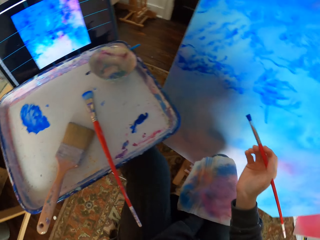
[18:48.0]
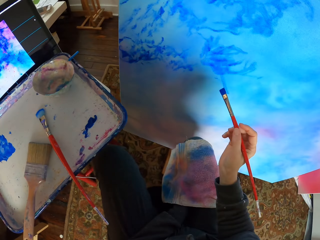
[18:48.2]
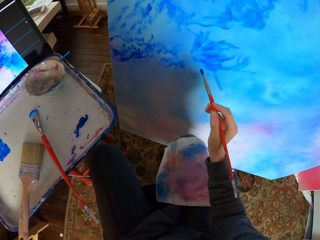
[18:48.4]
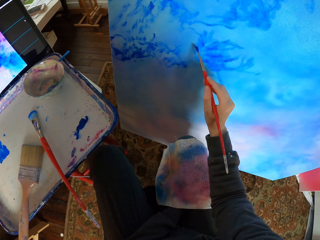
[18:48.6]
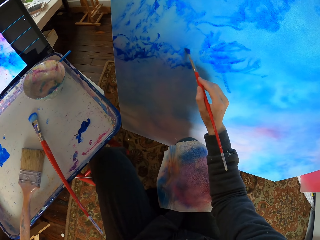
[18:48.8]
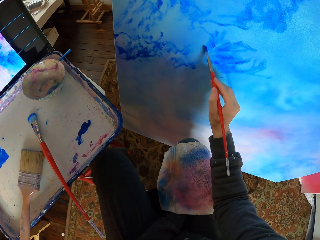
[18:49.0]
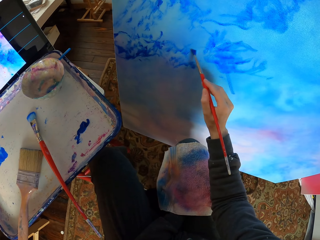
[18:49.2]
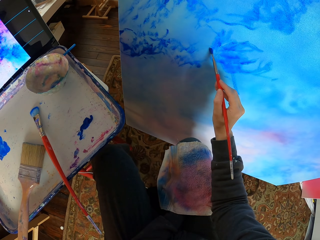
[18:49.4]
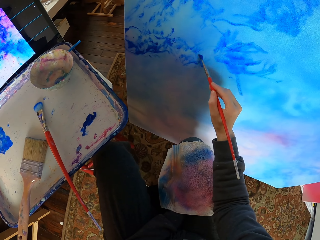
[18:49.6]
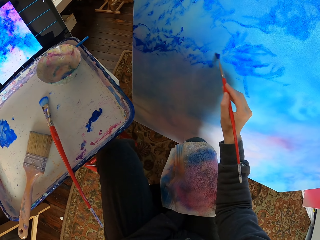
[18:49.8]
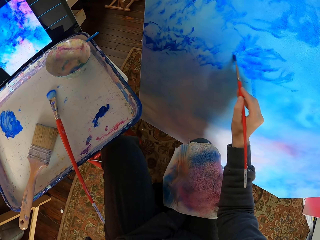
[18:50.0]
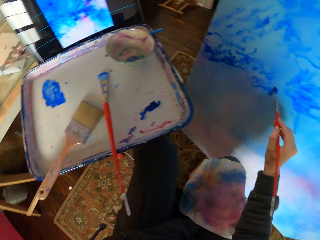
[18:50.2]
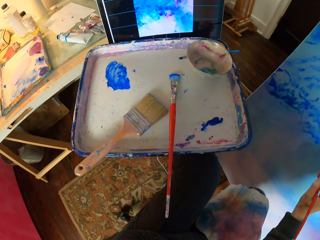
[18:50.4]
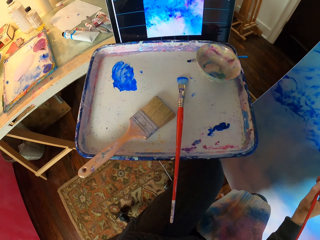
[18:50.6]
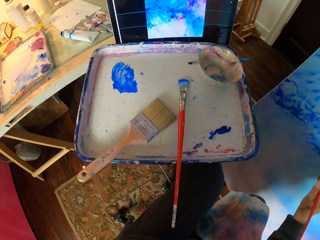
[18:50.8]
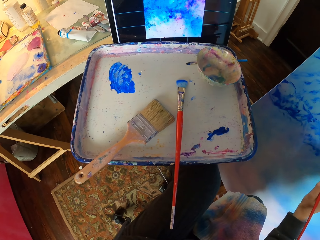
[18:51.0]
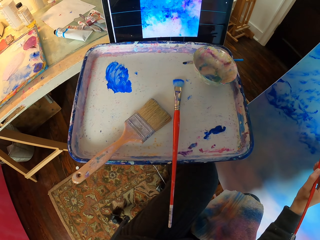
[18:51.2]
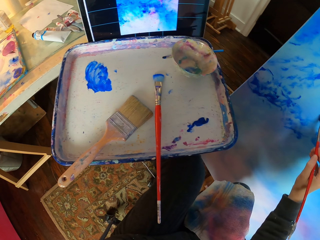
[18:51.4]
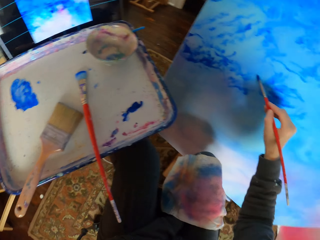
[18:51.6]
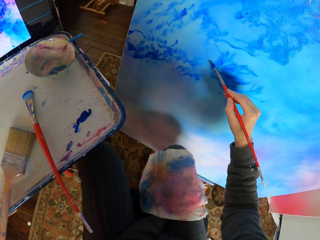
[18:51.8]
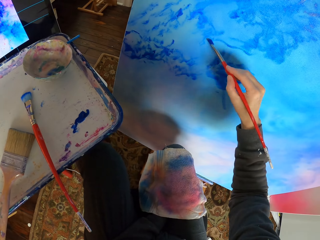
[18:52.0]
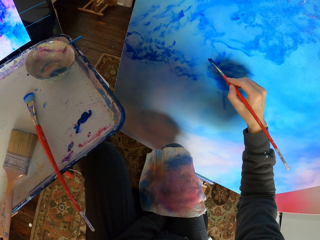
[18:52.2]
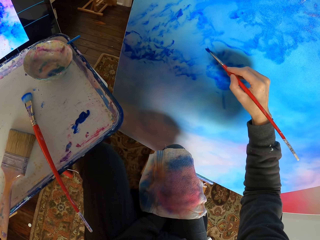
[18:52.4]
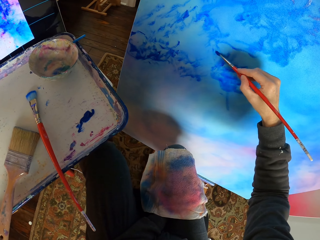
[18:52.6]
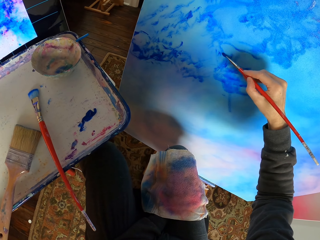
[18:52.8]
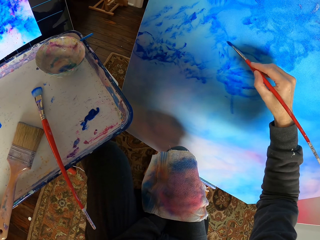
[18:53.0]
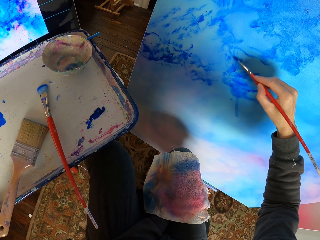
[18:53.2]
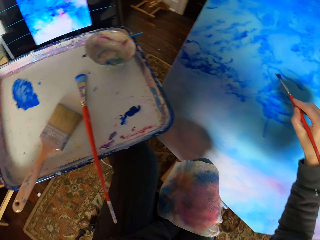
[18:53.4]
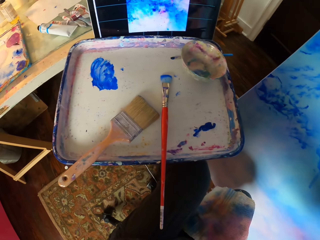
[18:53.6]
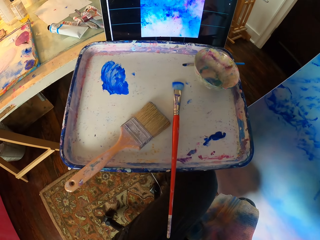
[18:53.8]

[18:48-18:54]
The camera wearer paints art with the brush.

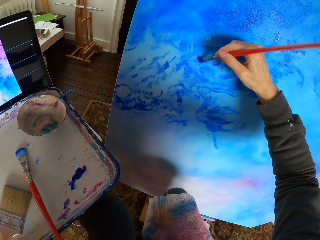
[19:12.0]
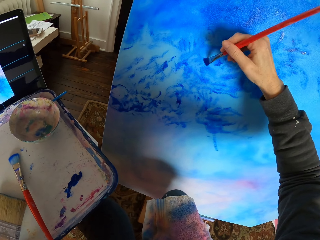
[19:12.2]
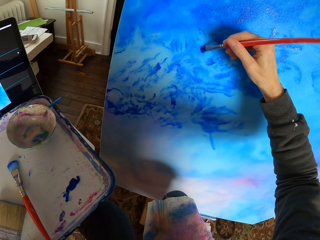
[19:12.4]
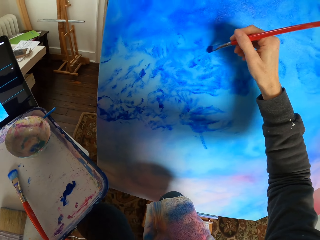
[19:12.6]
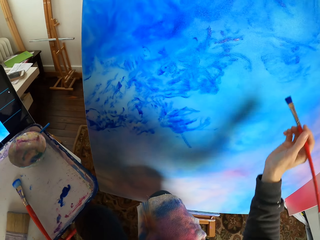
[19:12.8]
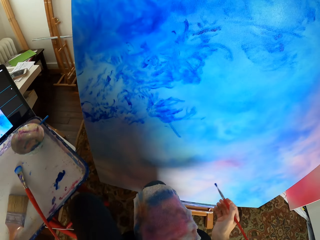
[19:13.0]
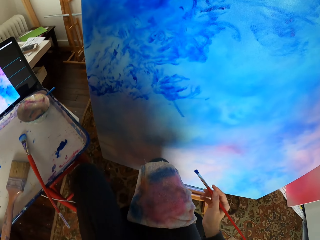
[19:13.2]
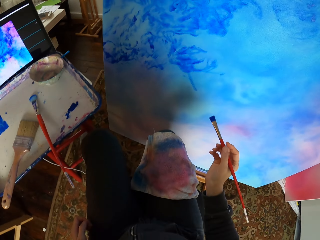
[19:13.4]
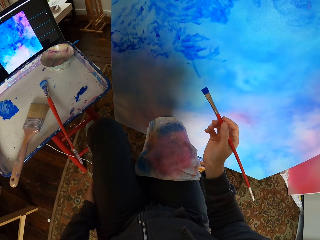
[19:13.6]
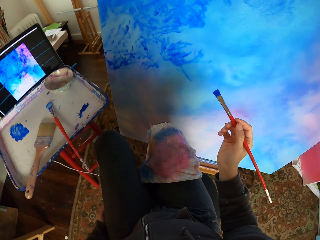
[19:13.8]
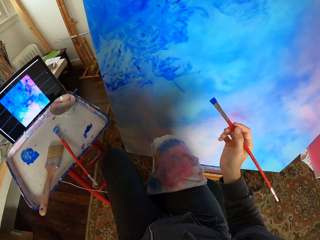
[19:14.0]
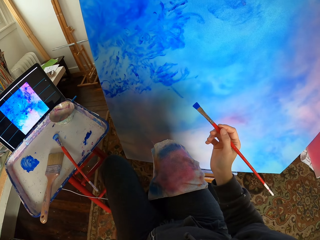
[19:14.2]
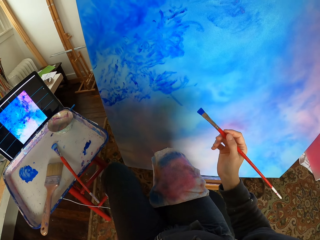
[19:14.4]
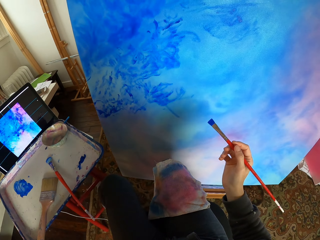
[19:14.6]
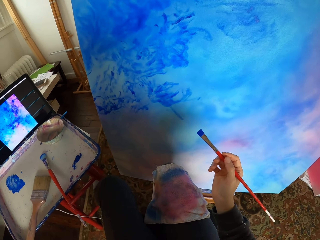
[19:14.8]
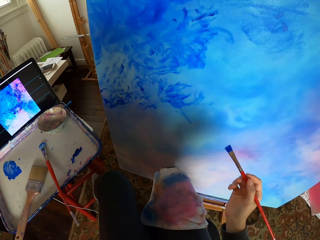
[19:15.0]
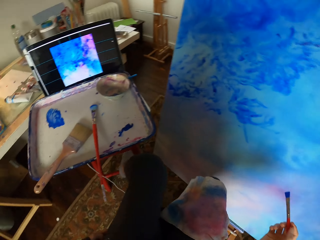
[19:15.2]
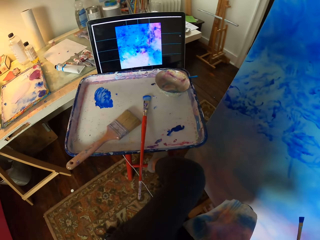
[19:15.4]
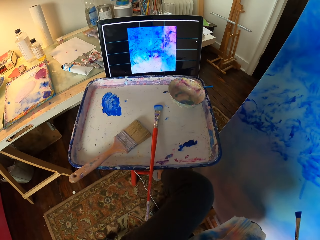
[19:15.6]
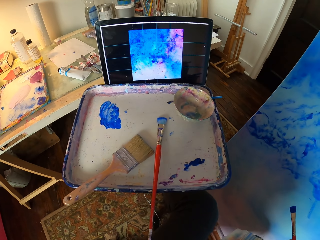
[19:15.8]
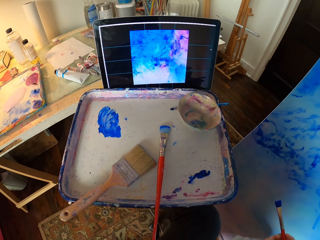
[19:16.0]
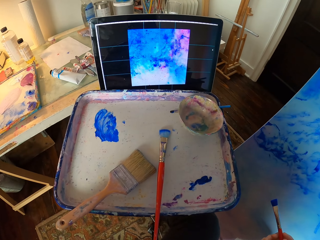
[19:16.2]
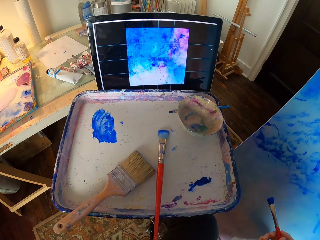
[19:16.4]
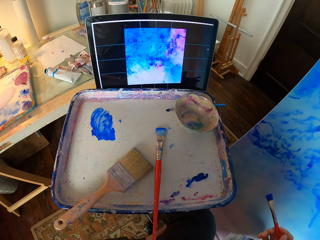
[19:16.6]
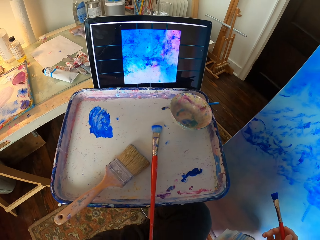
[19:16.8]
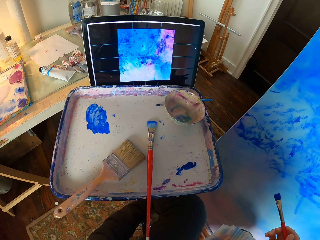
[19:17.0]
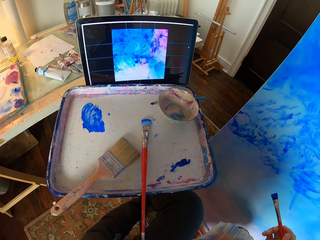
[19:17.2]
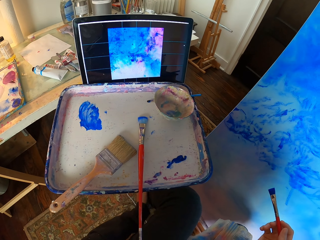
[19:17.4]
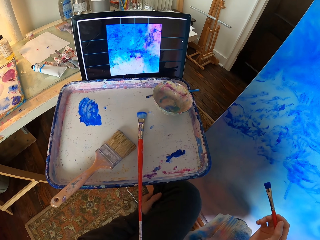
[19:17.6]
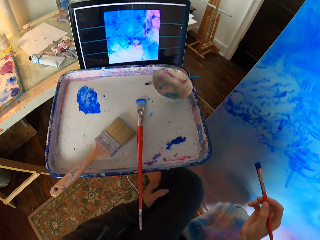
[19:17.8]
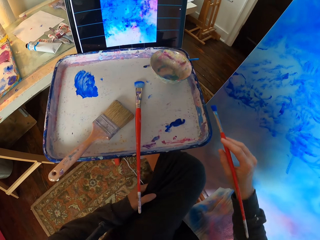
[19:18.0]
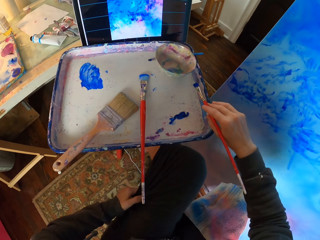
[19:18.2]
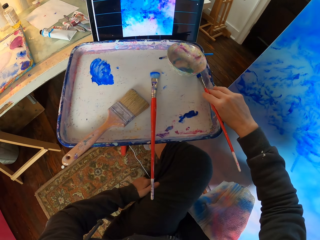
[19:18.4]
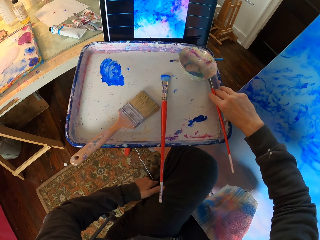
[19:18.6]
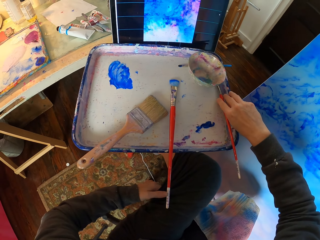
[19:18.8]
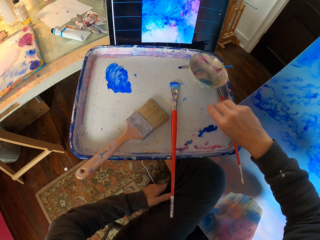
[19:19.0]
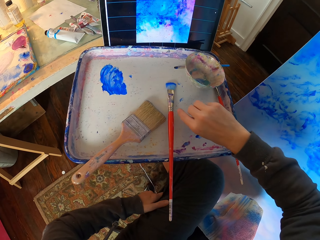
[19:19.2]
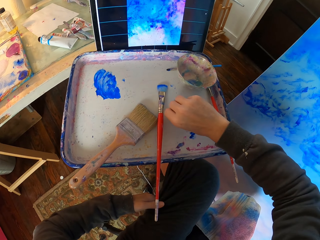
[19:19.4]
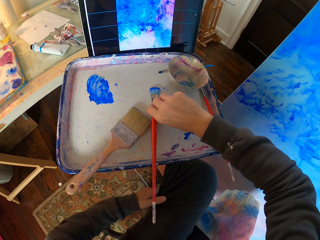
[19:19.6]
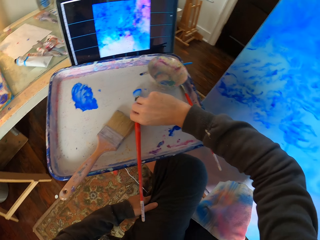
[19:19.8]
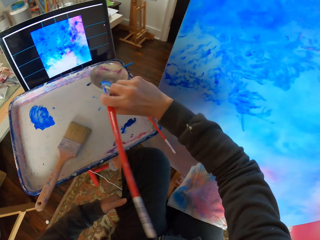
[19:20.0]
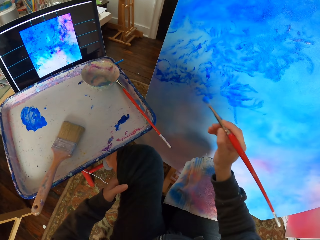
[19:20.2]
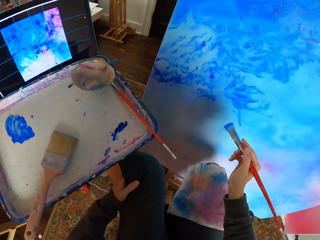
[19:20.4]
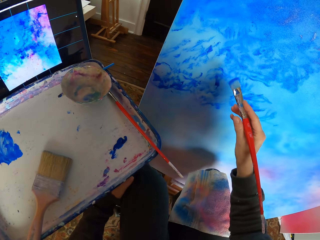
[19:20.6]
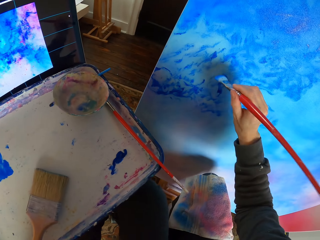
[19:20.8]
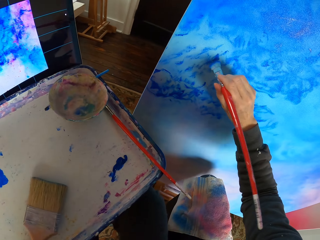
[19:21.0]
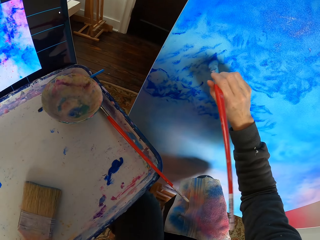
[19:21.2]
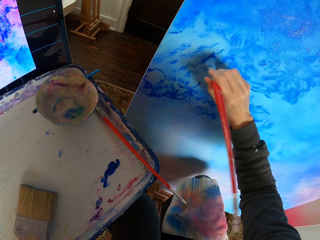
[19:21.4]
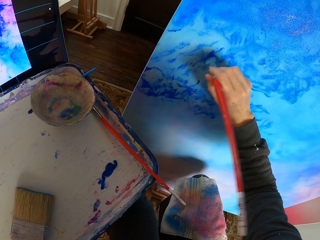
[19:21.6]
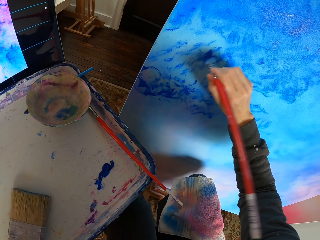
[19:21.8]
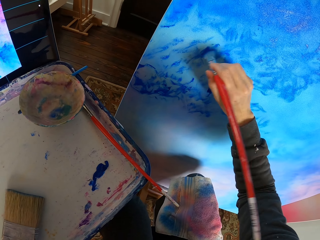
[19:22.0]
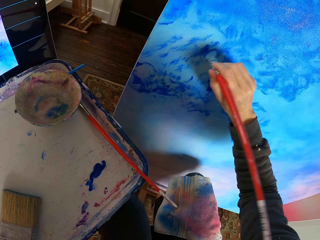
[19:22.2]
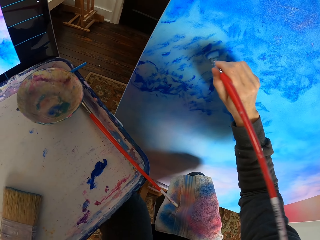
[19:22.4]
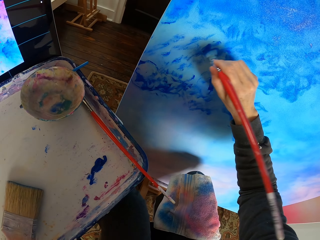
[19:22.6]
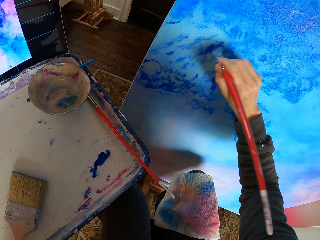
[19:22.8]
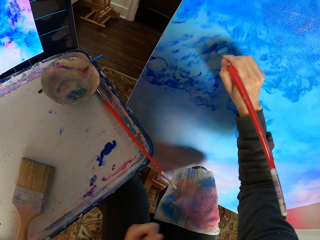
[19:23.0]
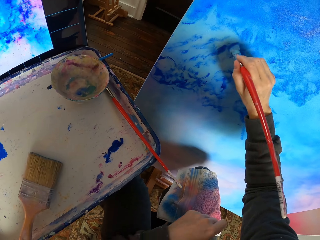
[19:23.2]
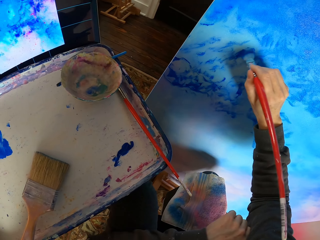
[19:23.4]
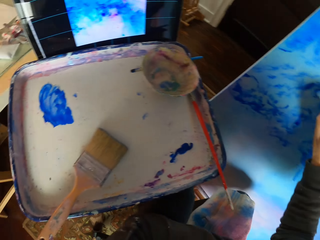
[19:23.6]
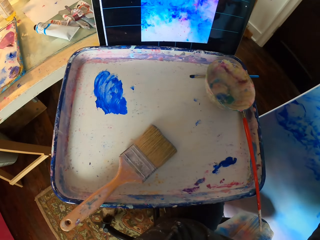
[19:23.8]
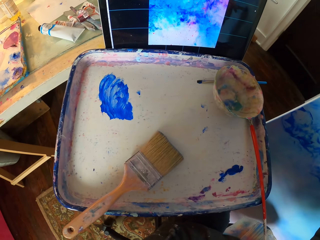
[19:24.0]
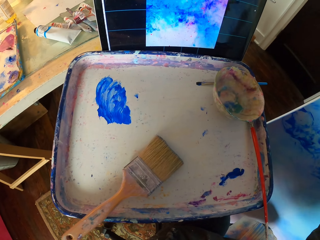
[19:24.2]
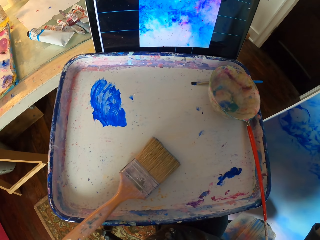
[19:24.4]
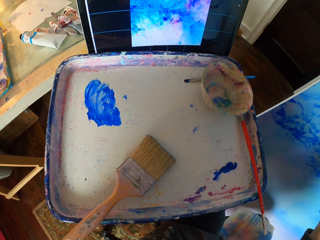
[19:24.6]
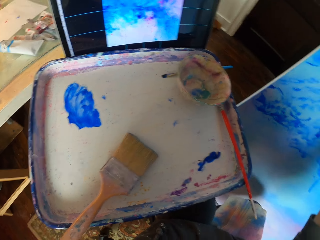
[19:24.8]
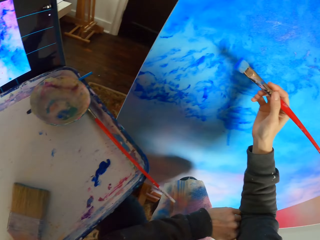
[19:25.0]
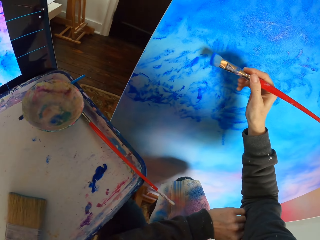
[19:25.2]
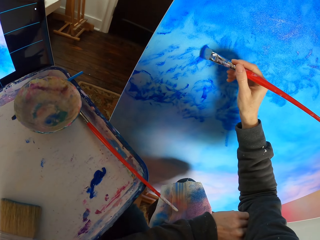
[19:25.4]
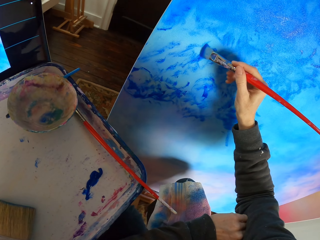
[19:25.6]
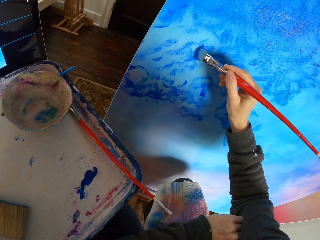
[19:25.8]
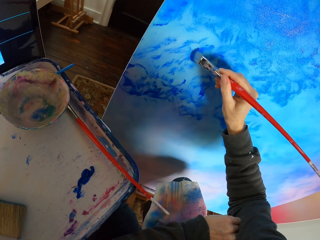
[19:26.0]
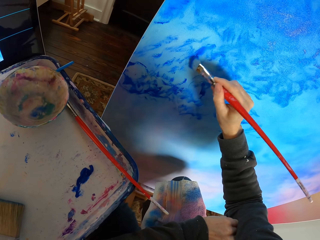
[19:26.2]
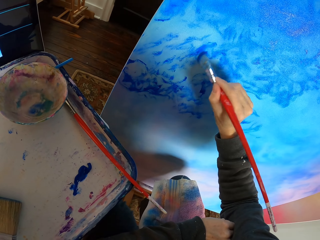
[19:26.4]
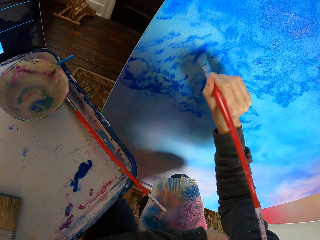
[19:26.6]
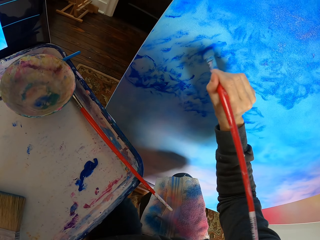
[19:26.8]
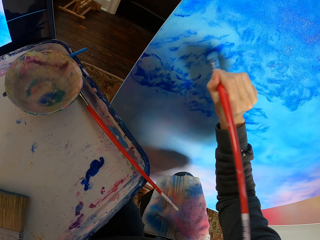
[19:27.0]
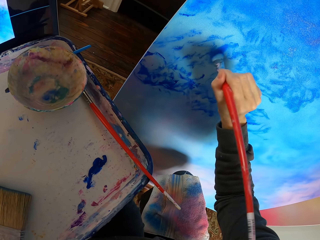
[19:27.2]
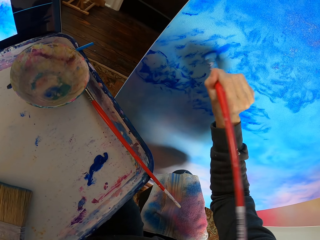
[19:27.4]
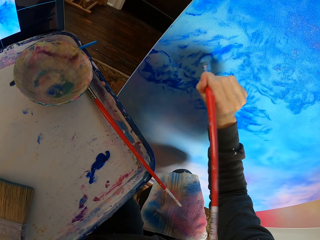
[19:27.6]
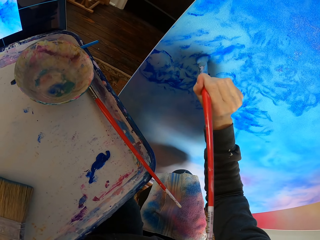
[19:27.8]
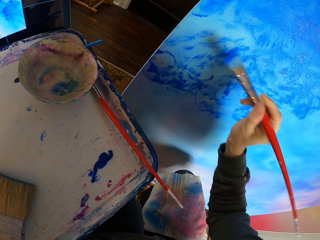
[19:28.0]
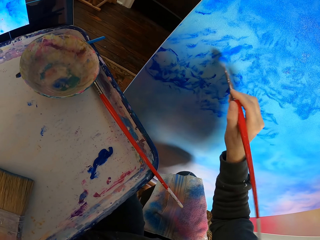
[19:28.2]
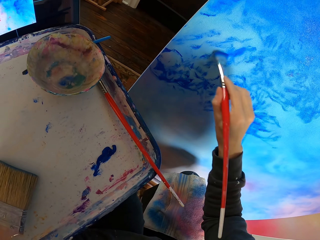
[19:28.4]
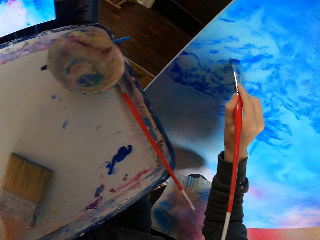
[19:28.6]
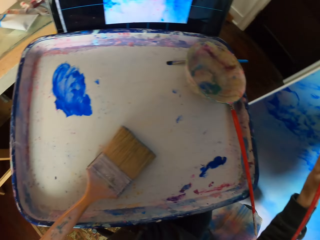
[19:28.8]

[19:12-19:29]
The camera wearer looks at the art. They look at the screen. They put the brush on the tray. They pick up another paint brush from the tray. They dry brush the art with the brush. They look at the screen. They dry brush the art with the brush.
